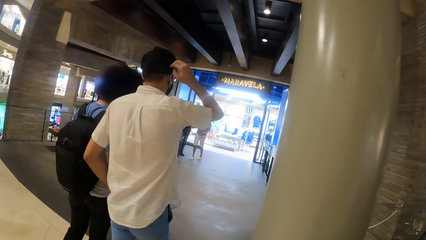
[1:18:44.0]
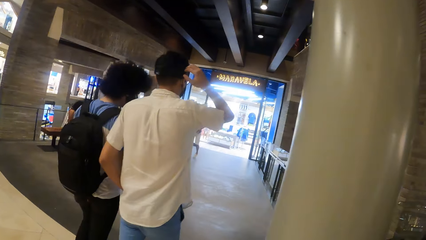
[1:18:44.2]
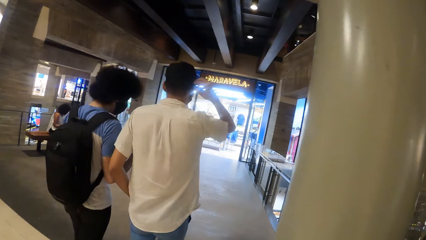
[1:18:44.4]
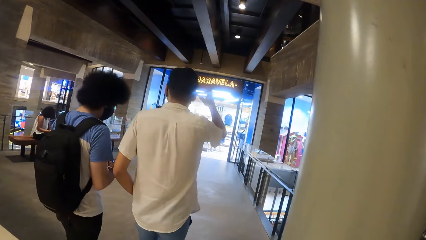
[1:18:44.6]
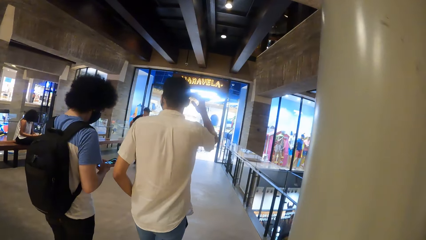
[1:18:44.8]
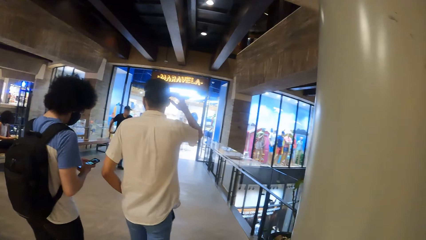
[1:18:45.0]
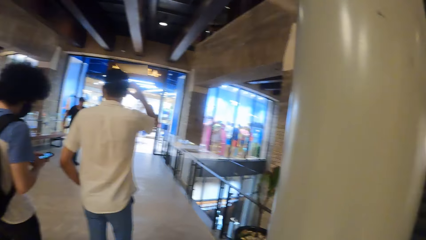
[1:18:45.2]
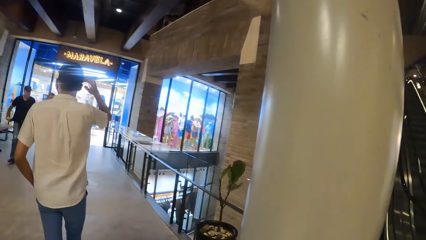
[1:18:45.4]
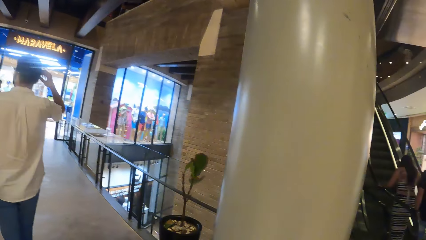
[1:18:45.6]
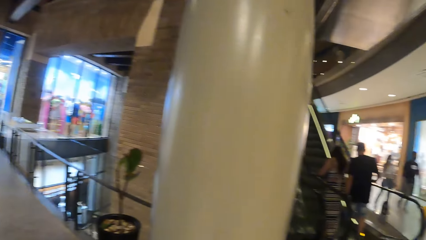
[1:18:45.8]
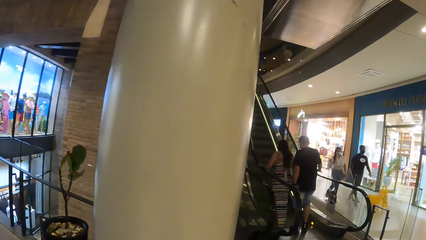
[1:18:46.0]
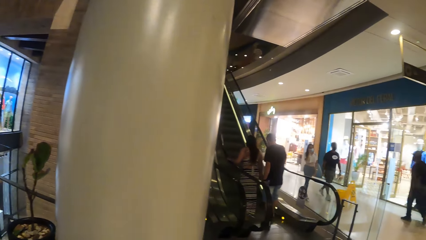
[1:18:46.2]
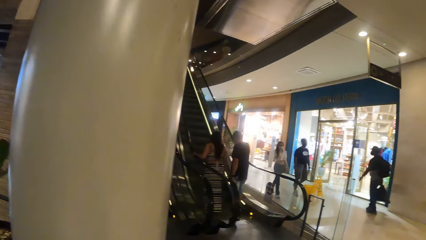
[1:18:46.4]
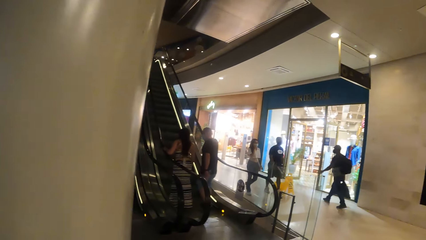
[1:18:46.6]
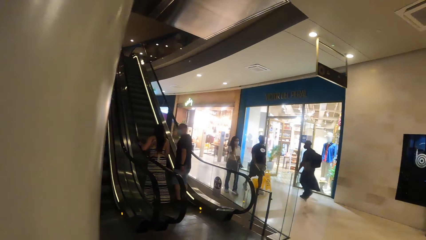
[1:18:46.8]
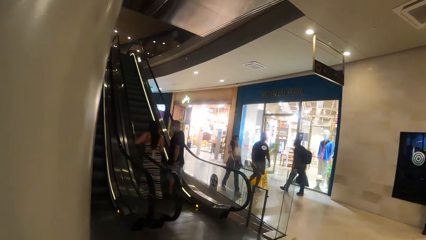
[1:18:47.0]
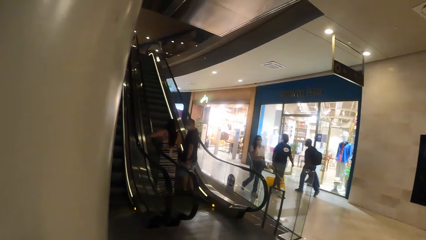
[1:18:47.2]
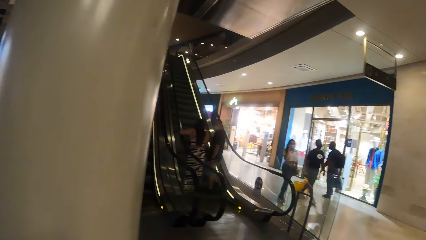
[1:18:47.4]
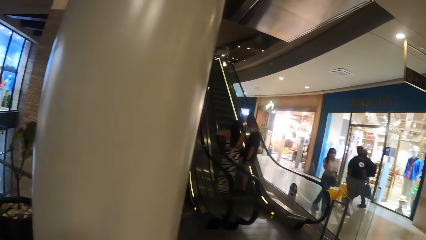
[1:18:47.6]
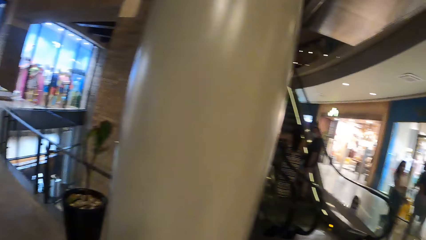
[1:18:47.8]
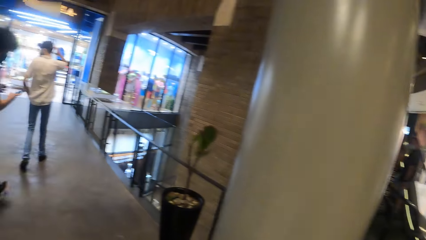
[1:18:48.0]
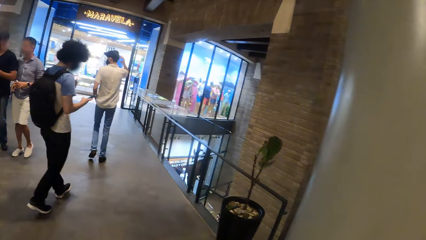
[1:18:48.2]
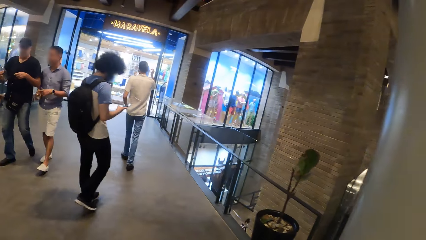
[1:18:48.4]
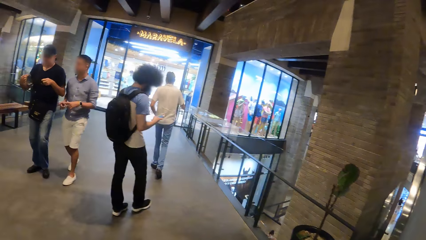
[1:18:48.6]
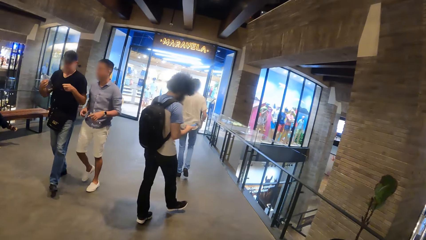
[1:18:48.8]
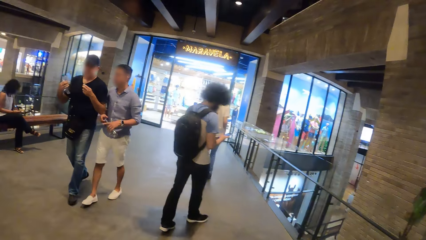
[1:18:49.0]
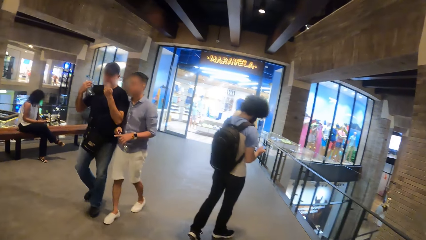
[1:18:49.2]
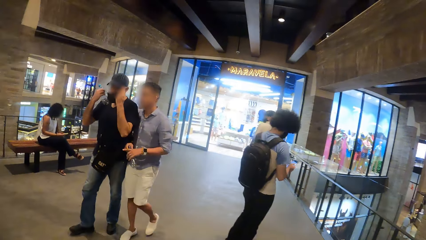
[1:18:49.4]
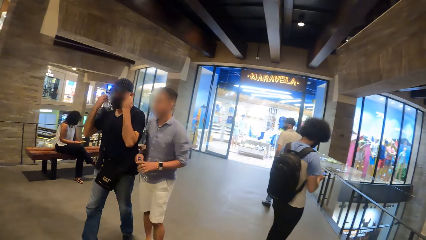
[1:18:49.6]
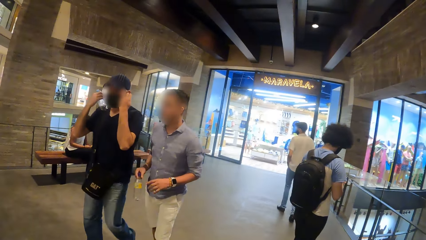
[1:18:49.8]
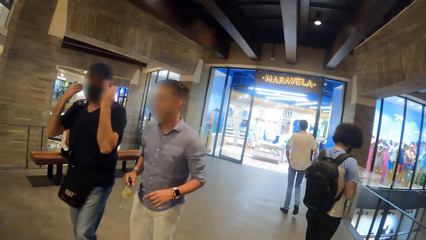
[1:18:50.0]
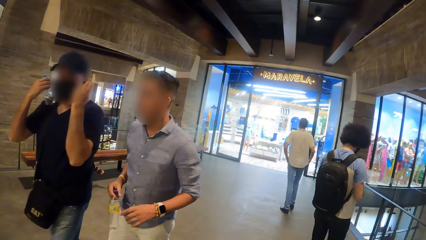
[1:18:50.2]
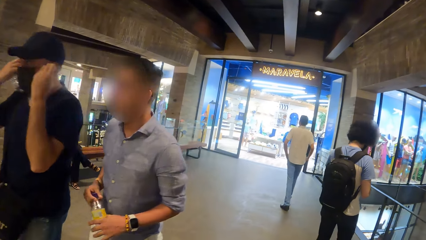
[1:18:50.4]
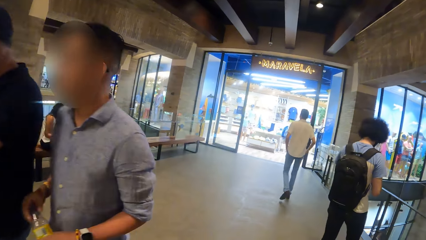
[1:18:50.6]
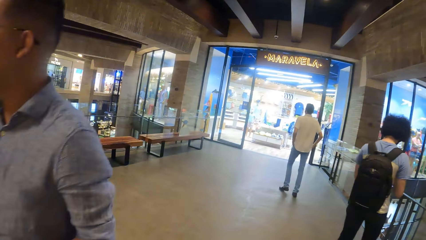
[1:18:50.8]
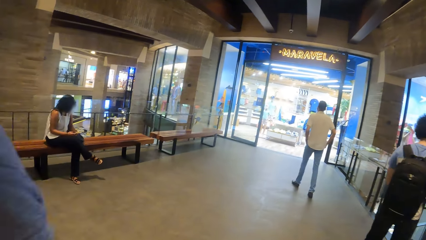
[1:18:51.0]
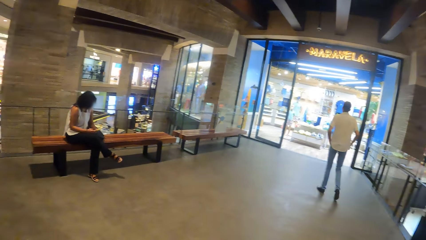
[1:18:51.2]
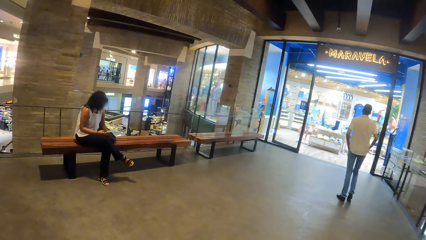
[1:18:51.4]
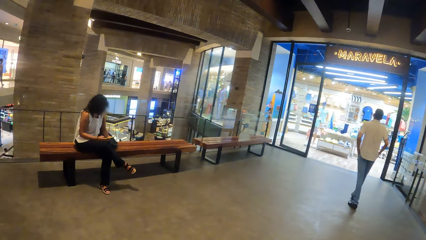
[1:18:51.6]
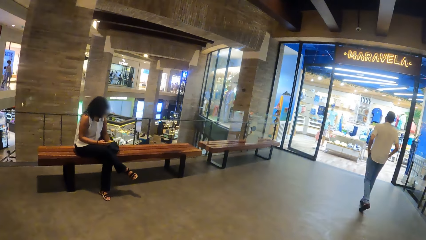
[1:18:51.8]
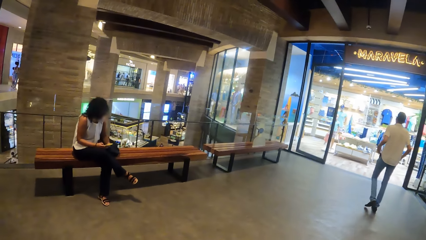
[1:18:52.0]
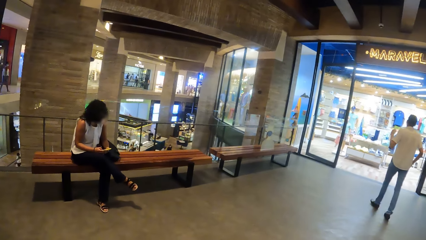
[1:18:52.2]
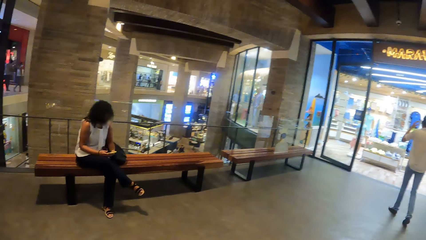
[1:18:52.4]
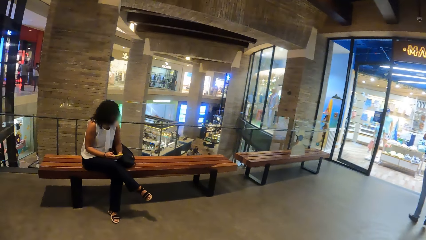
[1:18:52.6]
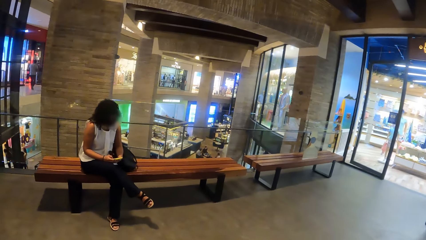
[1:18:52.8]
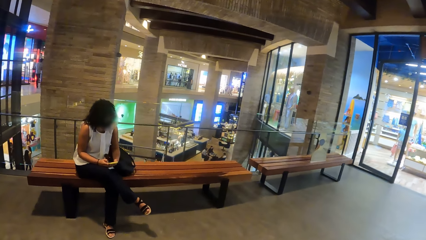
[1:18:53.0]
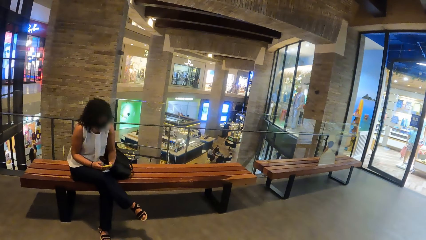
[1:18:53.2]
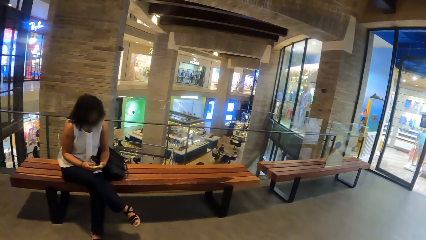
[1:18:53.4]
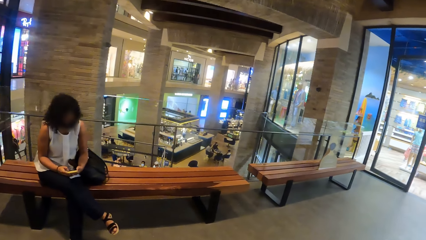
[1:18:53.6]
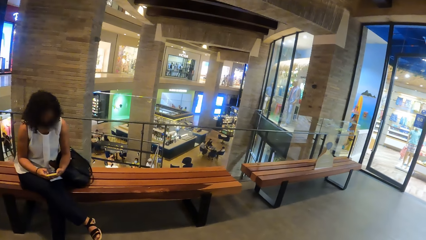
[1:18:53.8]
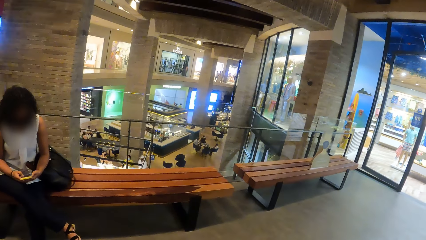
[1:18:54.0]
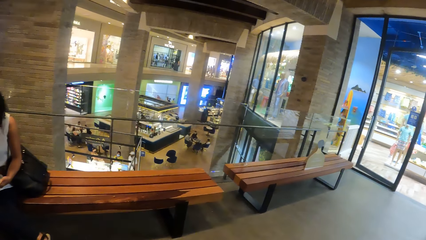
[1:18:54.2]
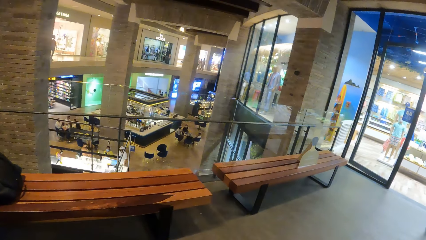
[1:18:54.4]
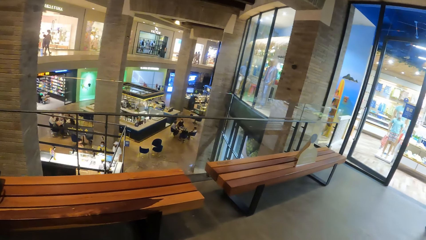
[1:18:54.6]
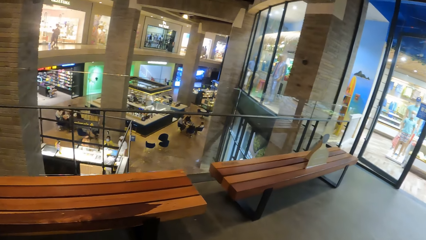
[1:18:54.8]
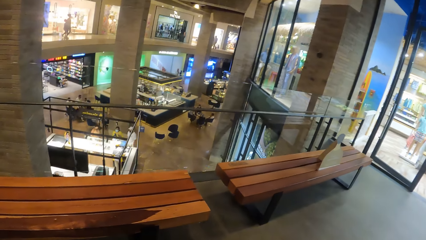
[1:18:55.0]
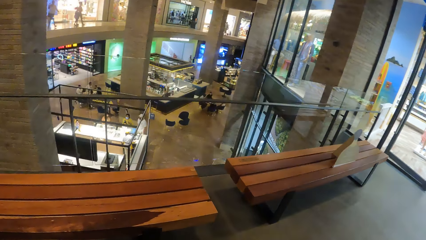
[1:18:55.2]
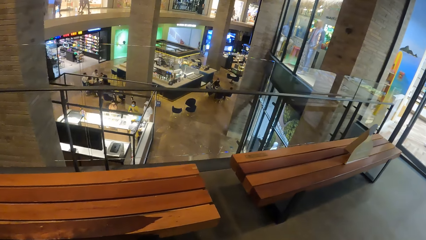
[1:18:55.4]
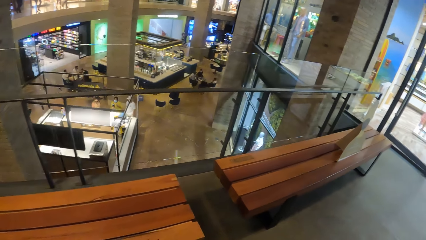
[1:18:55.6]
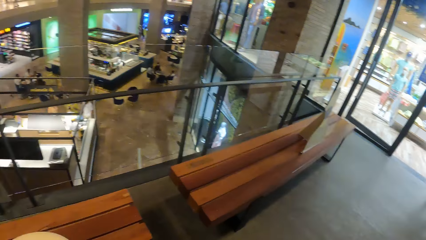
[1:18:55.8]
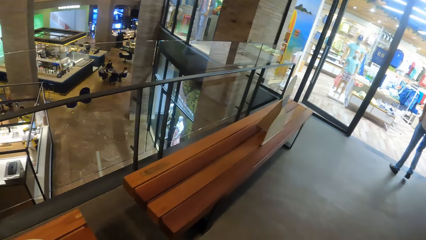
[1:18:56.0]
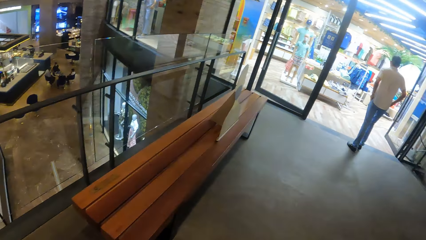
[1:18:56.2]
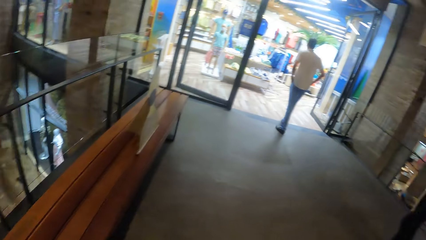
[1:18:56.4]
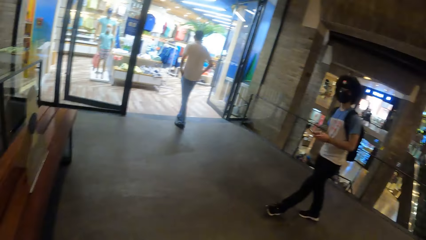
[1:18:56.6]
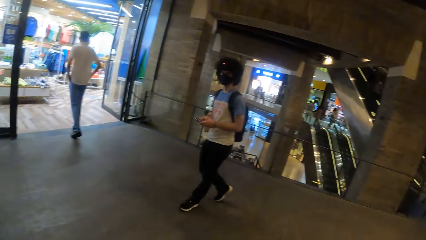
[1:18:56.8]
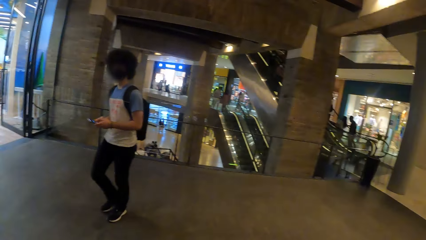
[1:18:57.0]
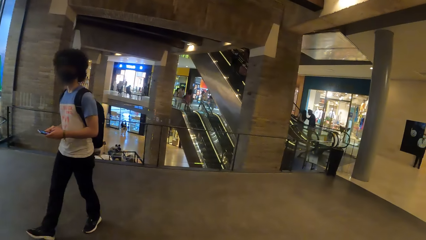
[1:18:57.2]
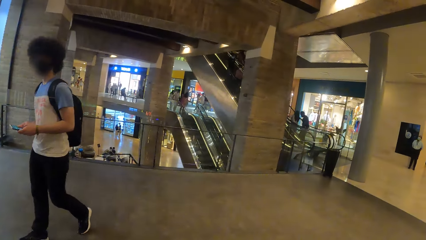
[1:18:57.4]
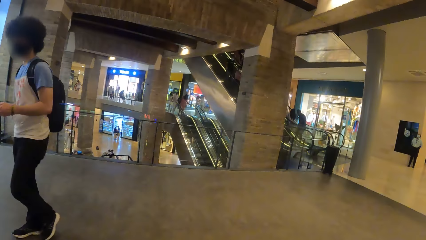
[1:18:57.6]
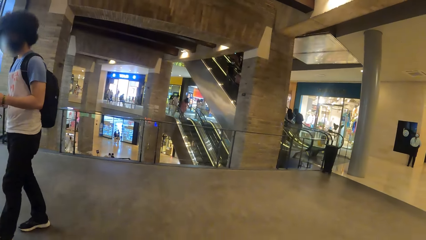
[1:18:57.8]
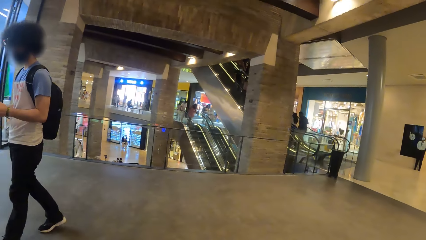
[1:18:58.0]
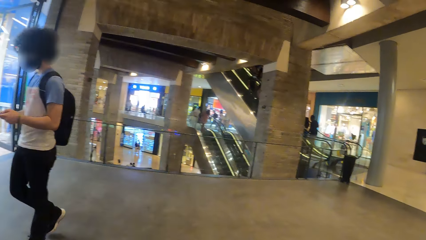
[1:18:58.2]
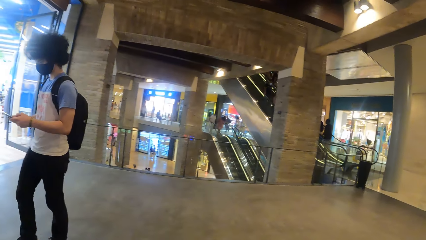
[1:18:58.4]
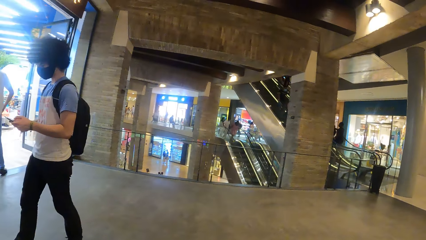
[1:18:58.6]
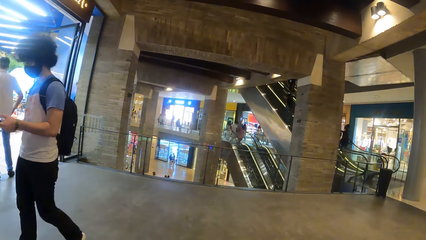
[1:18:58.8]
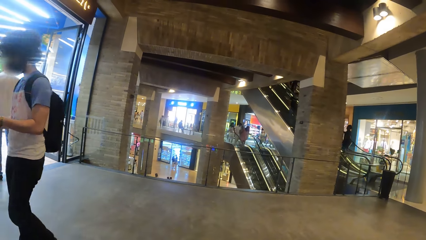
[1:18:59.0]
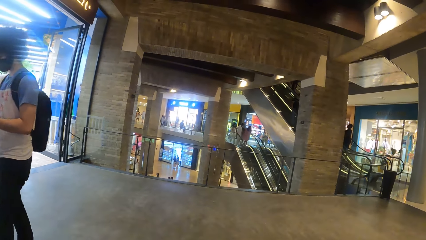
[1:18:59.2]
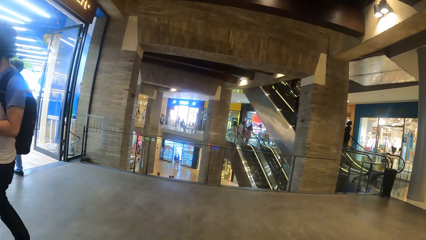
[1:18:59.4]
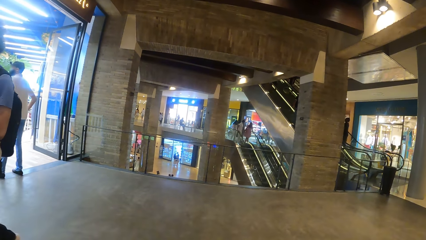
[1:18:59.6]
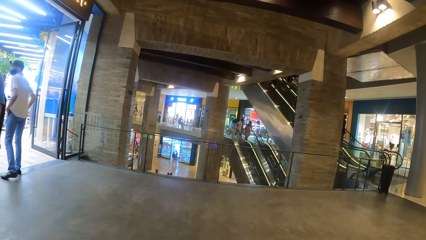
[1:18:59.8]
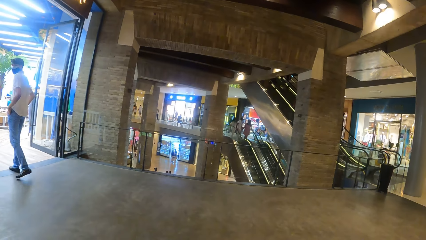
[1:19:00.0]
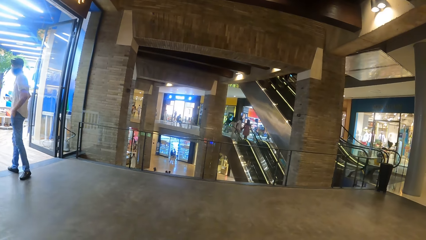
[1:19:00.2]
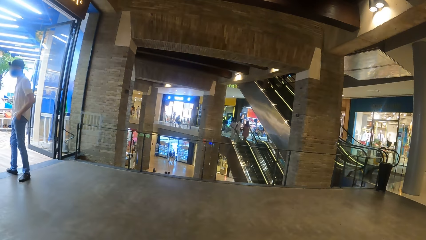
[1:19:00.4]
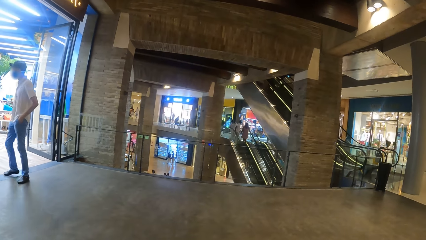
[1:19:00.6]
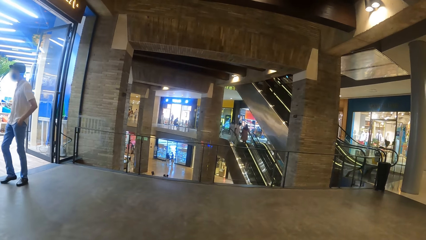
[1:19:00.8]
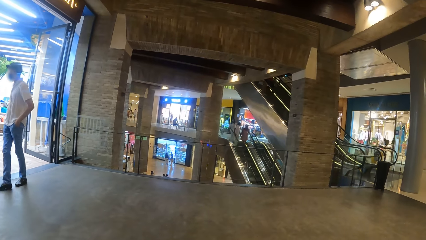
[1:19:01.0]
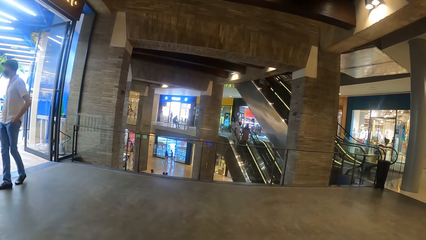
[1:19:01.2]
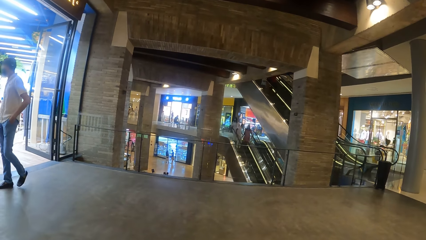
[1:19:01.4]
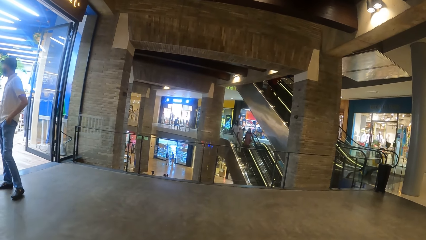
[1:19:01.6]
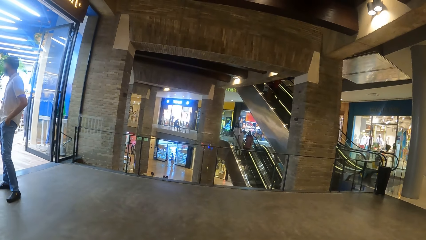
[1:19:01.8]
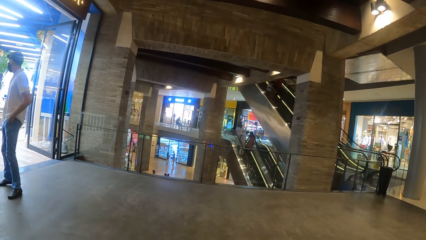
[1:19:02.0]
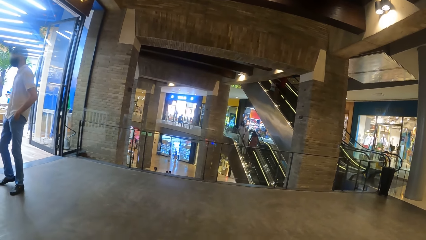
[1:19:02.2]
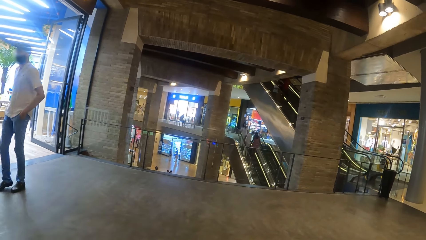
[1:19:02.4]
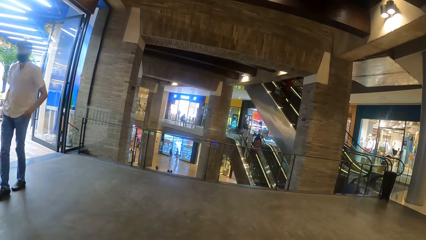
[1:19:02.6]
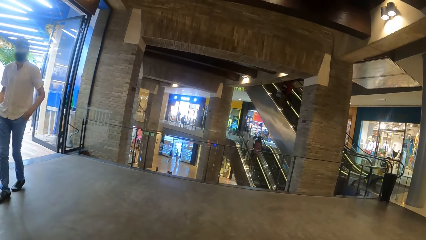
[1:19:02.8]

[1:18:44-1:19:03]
The camera wearer walks across the floor. A woman operates a phone with both hands. The camera wearer walks towards benches. They sit on the bench.
